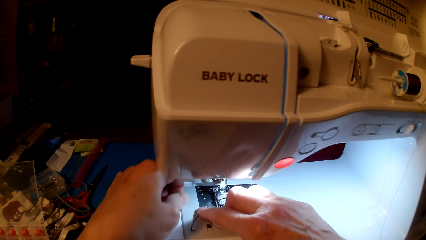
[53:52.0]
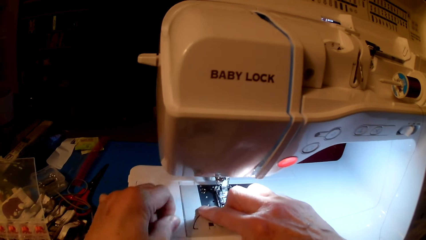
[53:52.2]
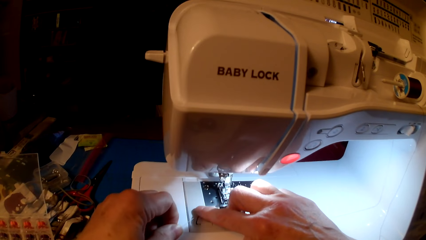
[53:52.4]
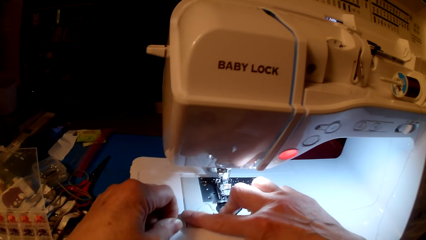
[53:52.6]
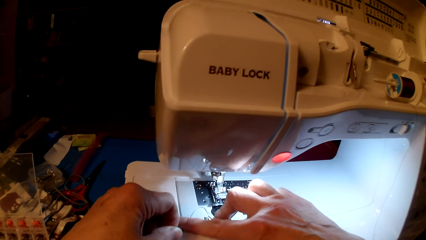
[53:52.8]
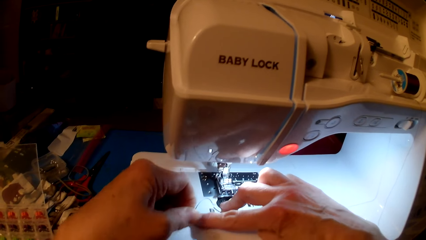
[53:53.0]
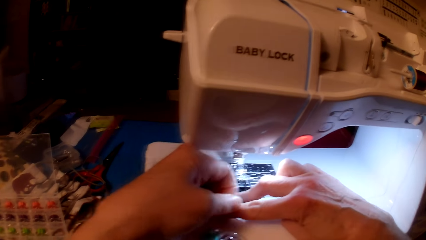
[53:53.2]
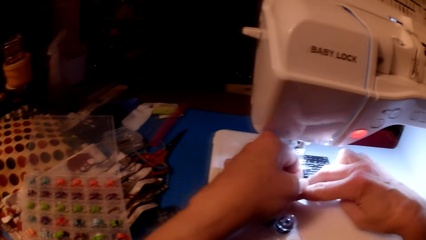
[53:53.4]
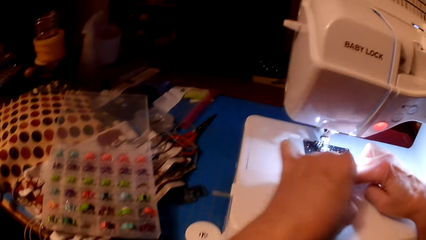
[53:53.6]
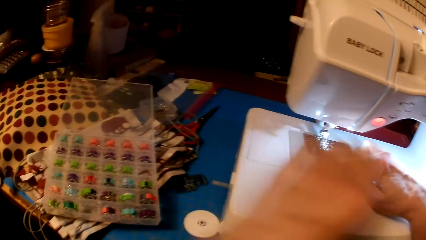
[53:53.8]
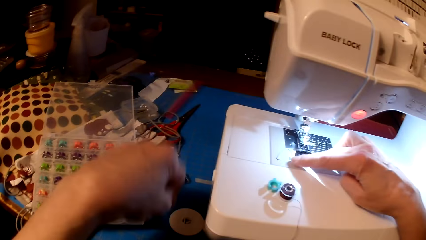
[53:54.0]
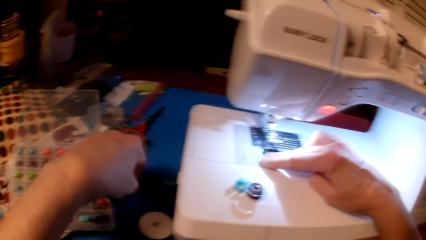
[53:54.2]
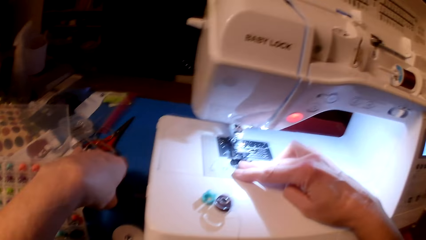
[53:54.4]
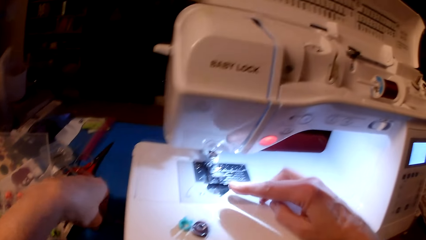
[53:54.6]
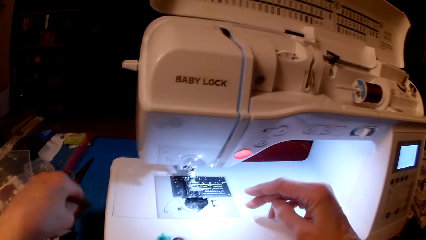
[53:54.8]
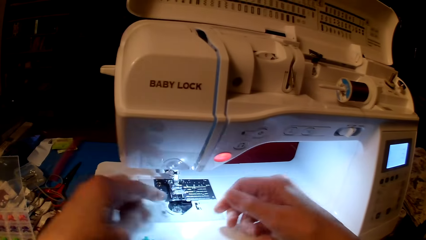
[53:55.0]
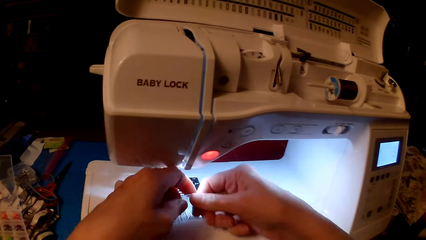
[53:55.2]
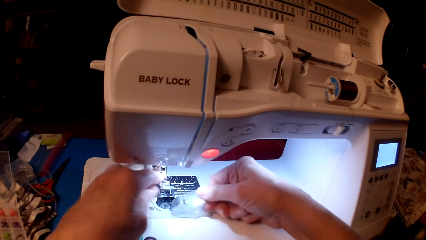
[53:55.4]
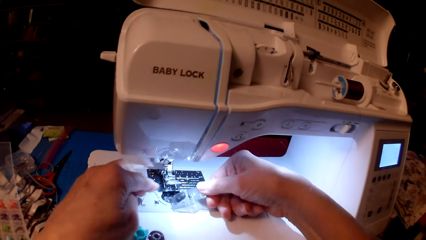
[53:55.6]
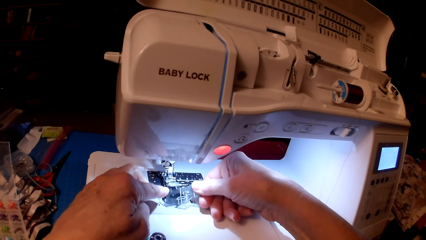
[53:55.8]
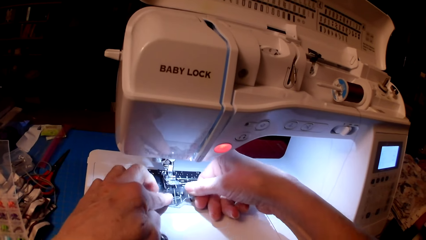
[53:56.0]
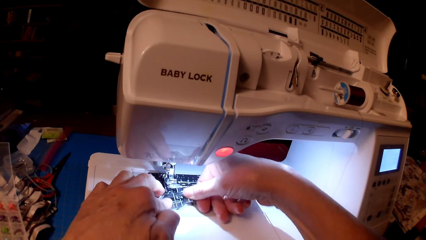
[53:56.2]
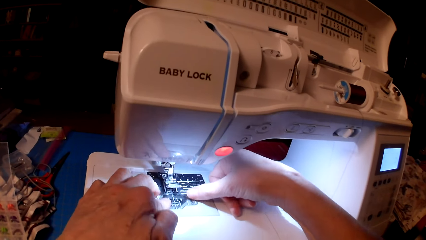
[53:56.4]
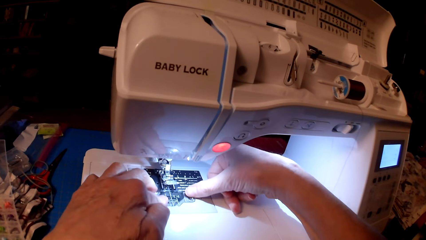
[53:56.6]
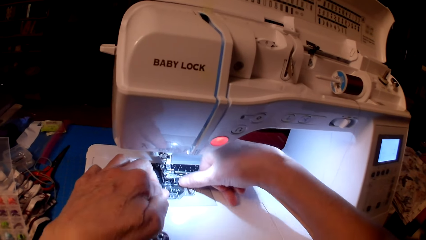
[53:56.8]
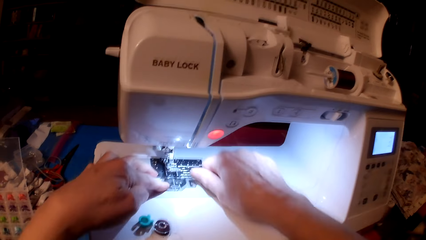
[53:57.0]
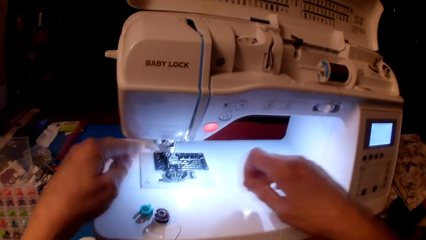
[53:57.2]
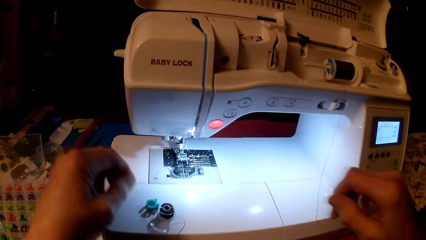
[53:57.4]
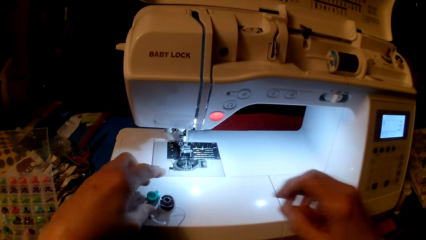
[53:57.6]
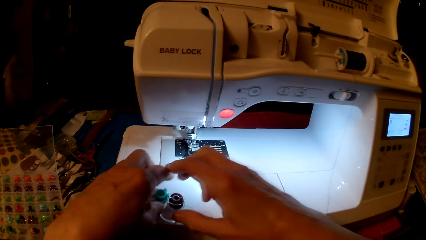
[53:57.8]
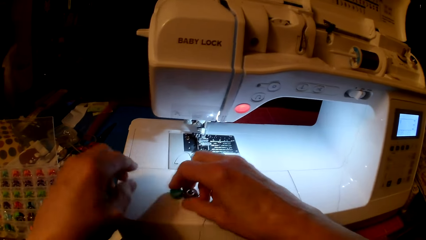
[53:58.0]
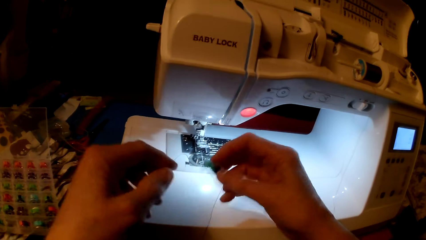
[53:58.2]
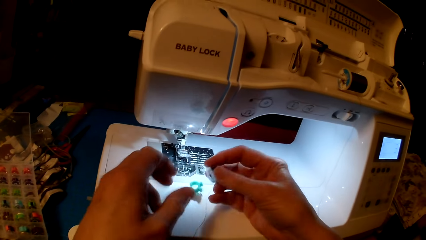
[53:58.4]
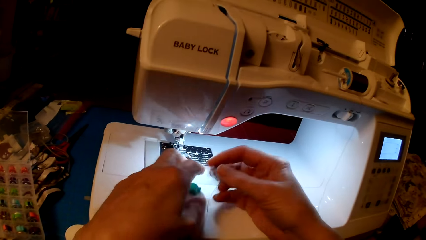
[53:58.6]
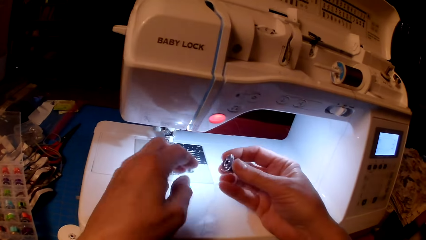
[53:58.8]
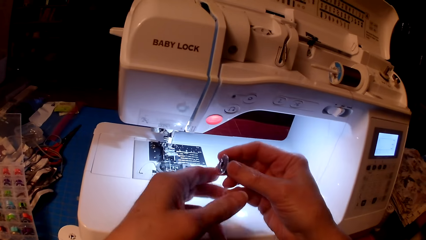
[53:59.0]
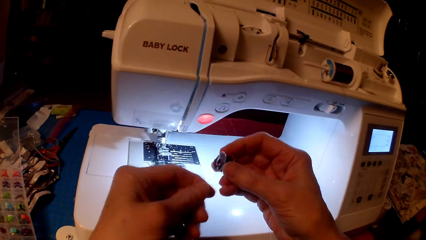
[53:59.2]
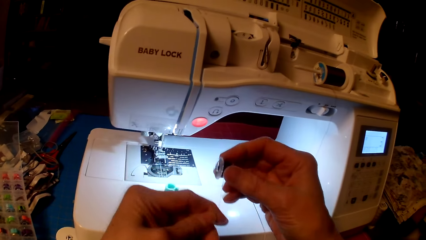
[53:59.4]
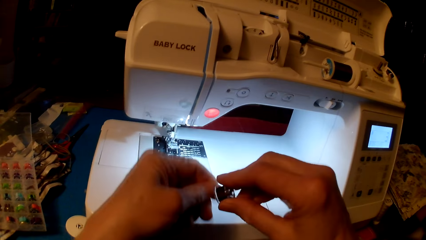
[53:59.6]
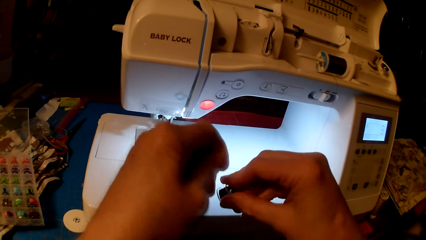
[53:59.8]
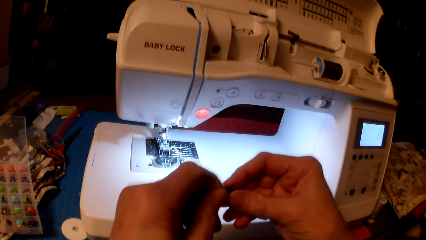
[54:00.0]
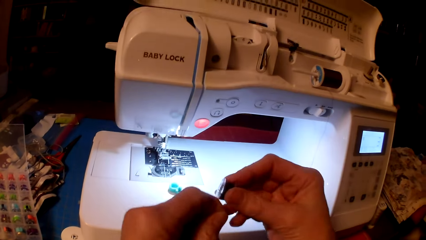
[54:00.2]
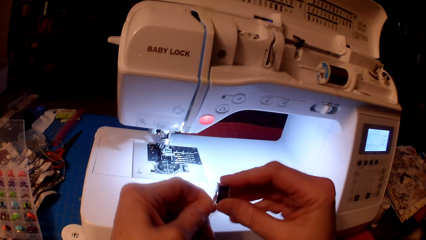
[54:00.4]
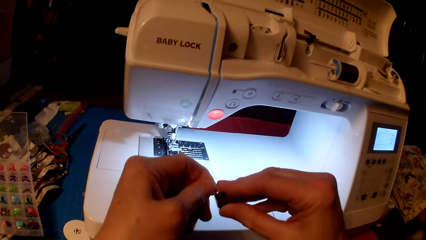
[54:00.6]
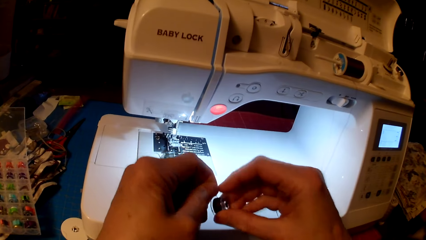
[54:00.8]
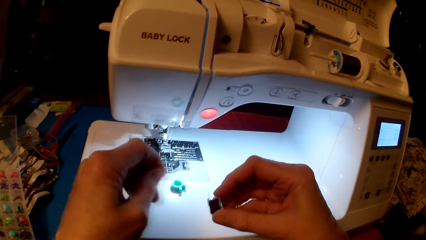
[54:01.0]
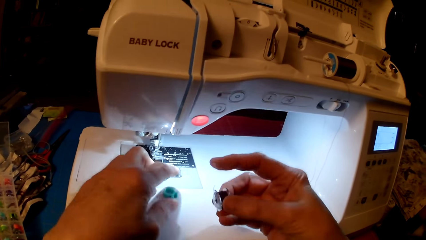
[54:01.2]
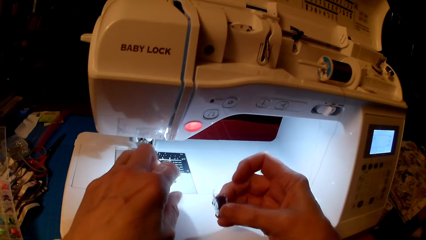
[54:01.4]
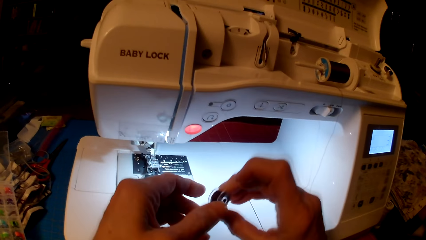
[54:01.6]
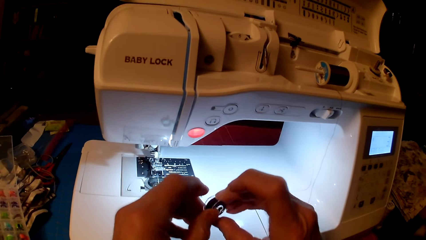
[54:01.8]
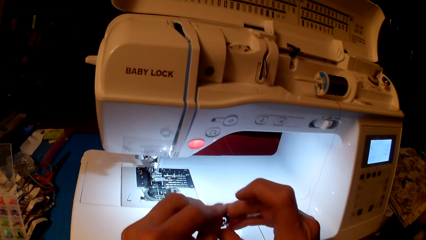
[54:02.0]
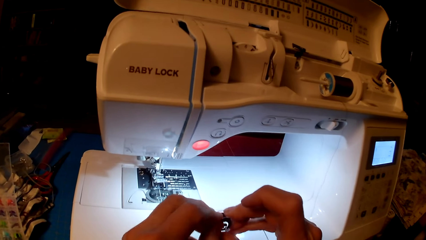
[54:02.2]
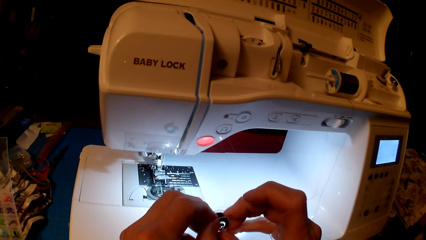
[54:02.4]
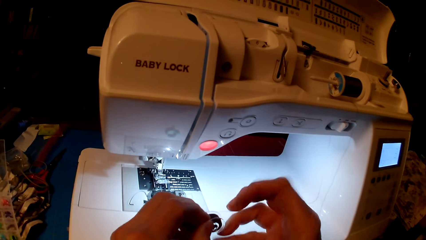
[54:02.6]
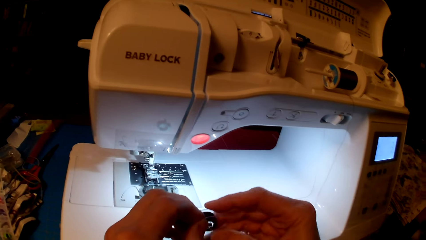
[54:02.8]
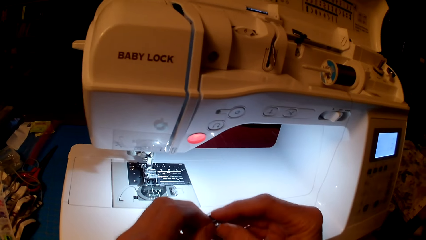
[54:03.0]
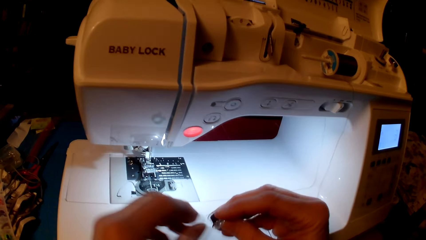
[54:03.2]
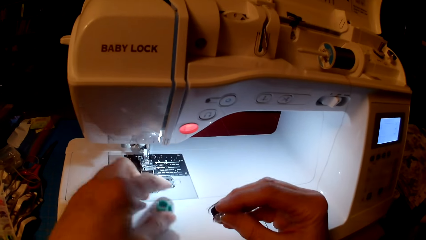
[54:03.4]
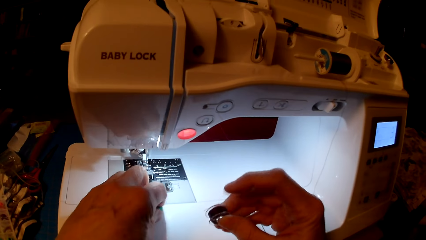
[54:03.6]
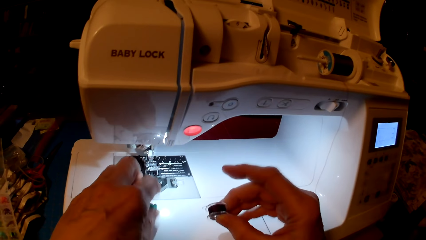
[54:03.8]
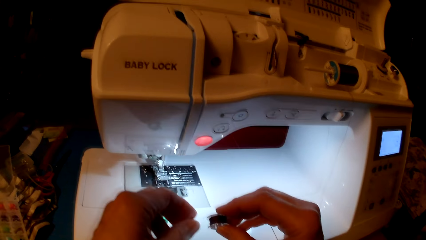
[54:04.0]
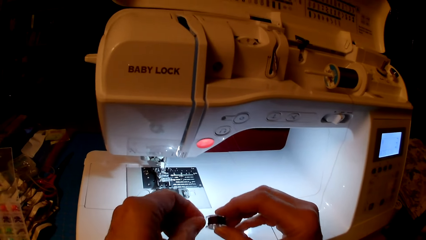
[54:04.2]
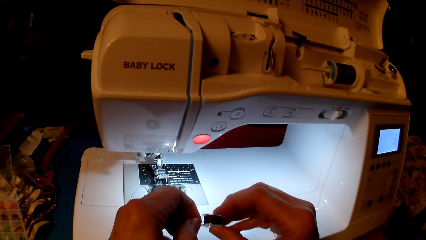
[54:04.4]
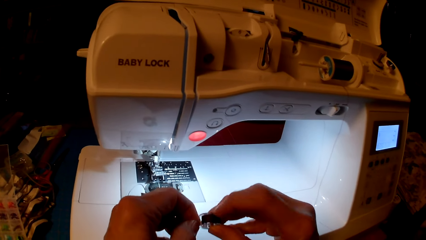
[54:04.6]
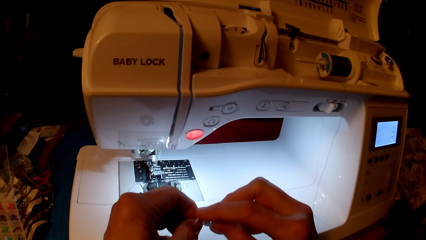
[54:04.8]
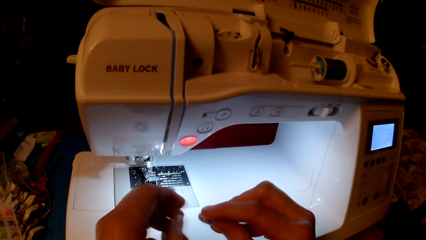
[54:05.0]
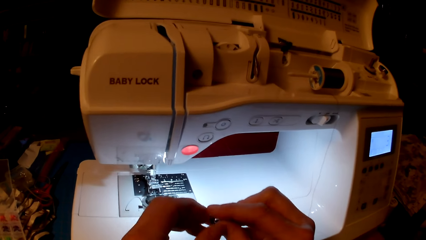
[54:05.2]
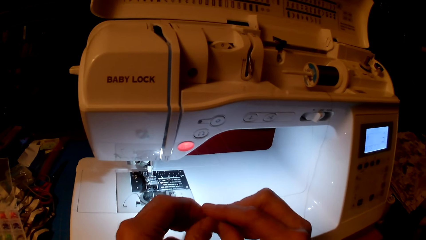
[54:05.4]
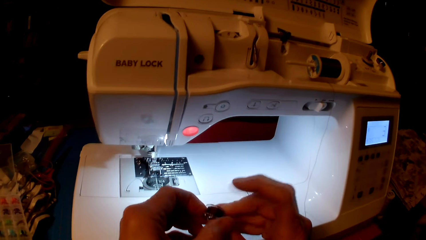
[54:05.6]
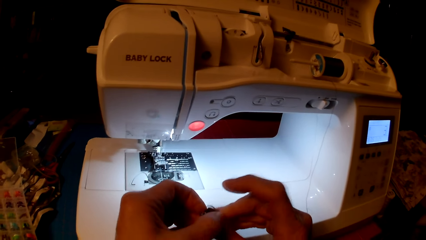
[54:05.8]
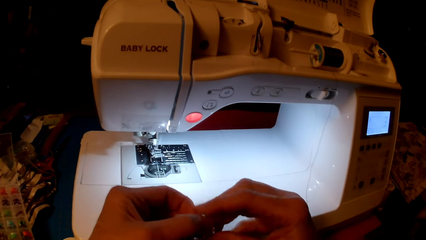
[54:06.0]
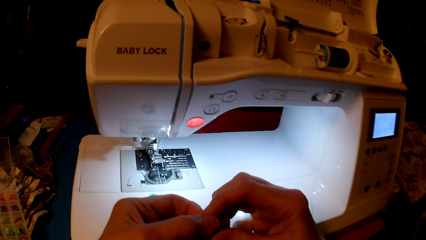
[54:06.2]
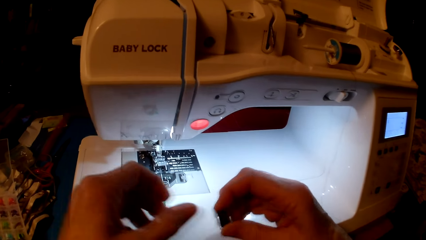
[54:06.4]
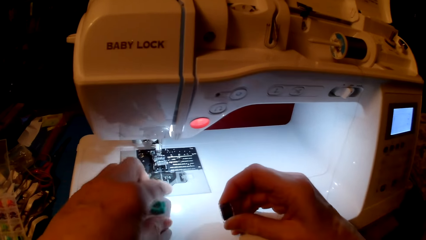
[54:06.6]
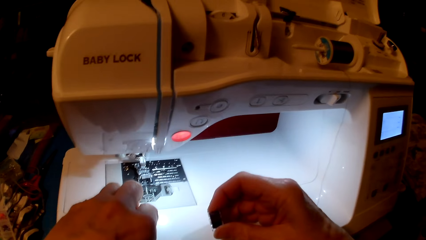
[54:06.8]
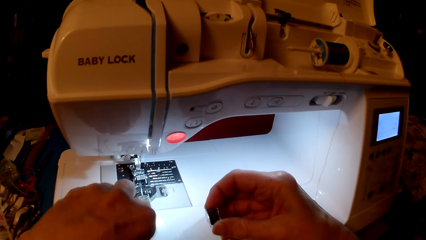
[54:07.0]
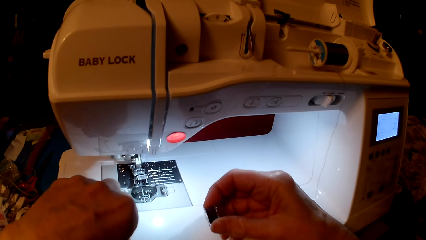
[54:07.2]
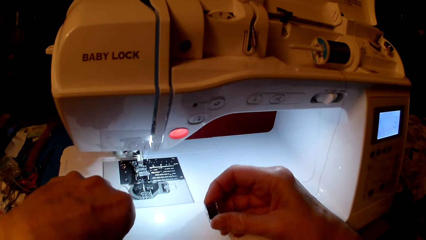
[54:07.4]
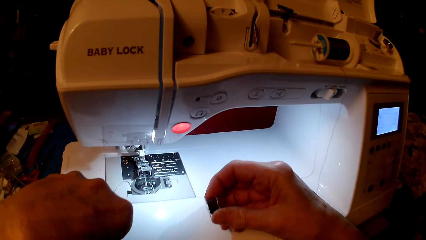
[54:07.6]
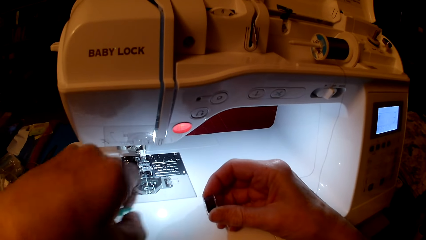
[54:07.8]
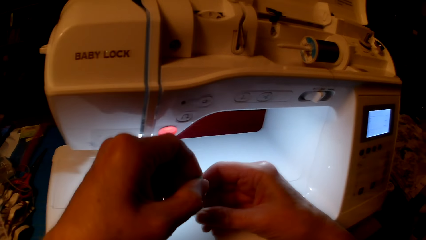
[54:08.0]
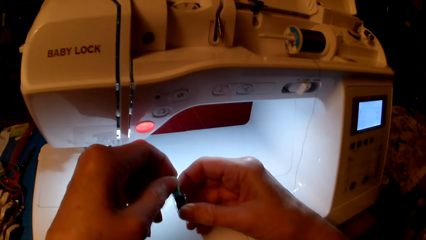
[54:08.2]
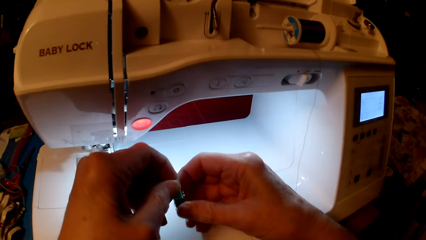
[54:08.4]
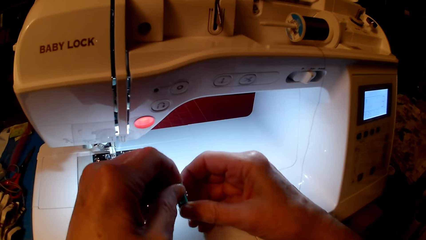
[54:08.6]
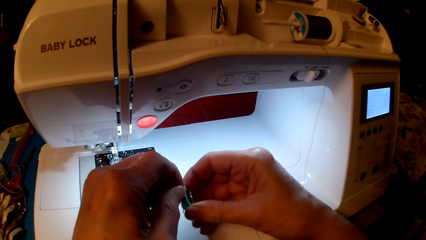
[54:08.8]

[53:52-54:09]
The camera wearer picks something. They pick a yarn holder. They roll yarn on the holder.
